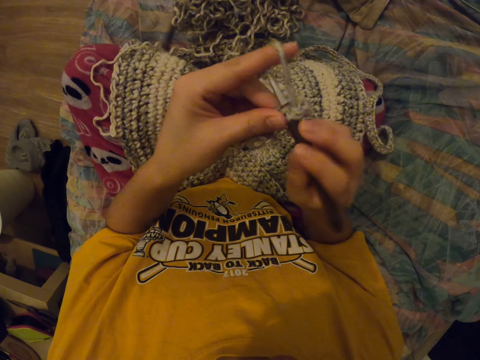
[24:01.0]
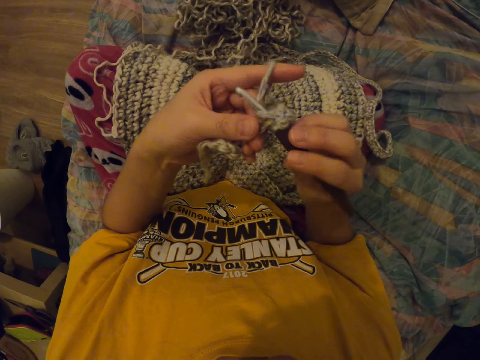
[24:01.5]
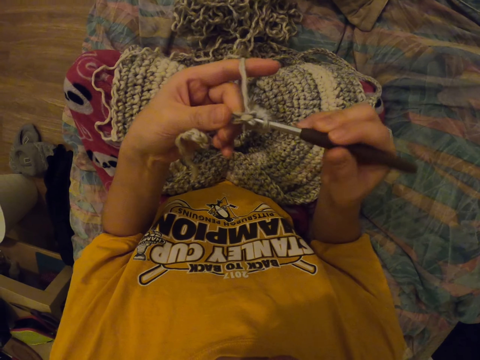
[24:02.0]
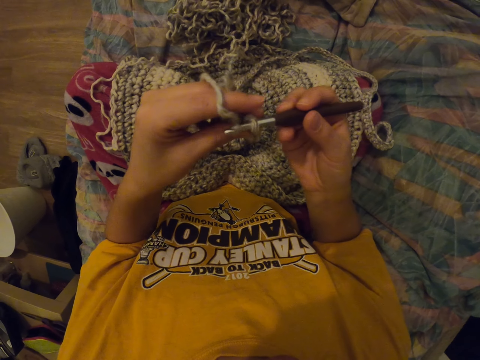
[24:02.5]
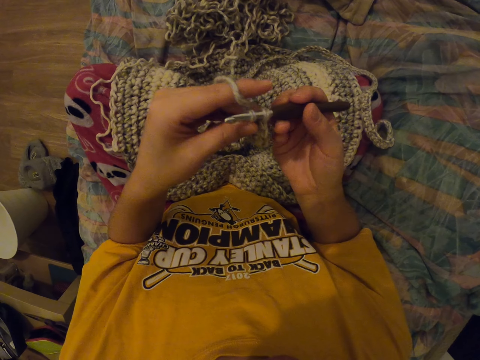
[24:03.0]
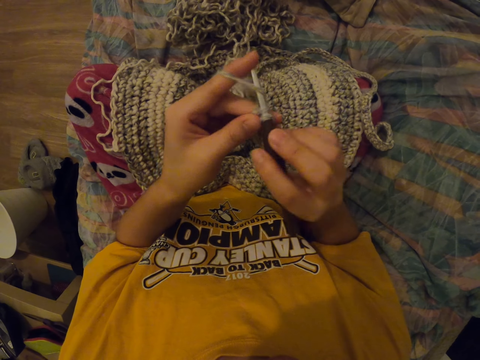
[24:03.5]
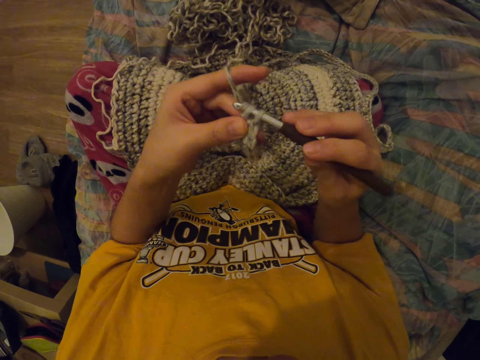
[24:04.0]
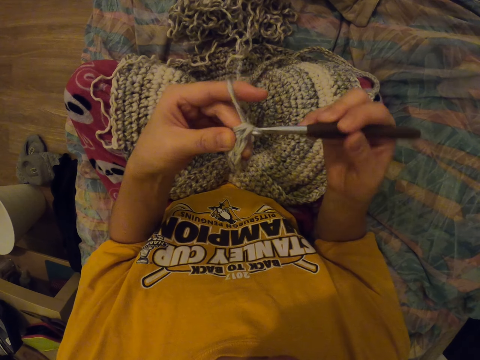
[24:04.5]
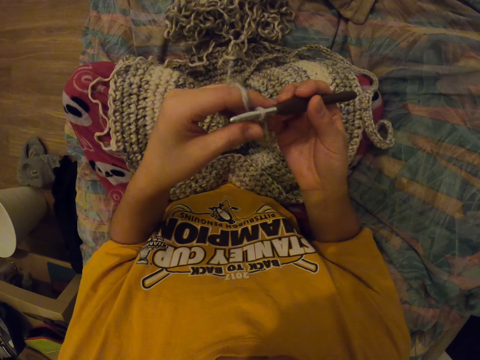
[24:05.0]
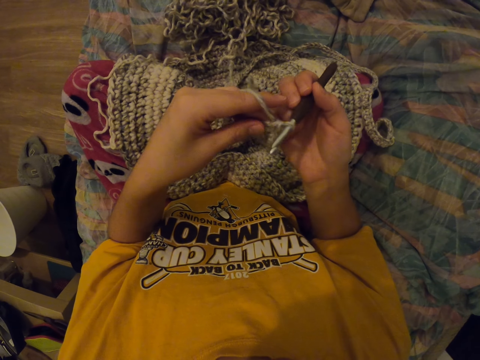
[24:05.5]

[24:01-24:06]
The camera wearer interlocks a loop of thread with the crochet hook.

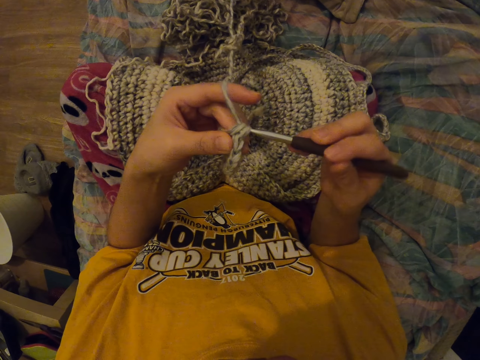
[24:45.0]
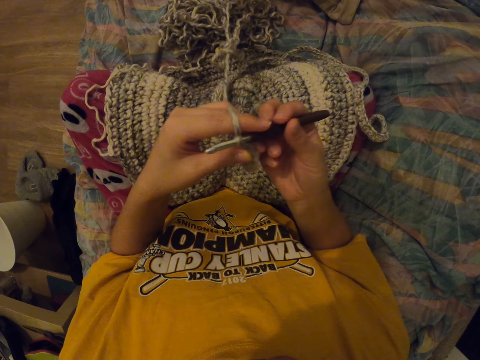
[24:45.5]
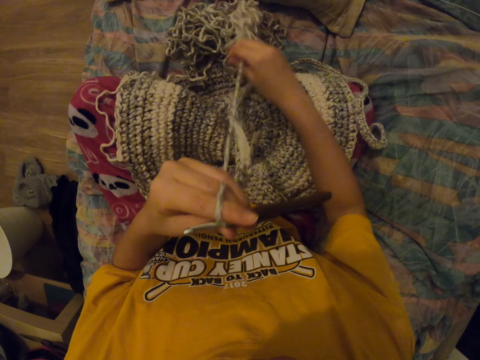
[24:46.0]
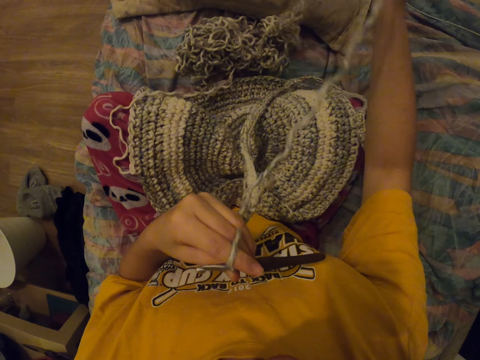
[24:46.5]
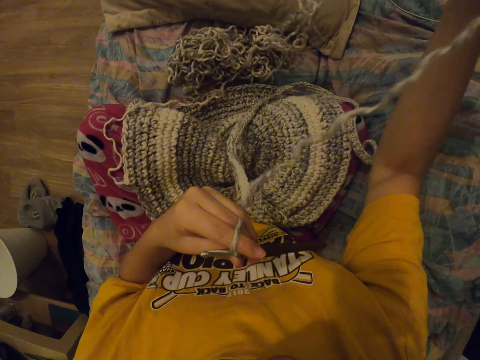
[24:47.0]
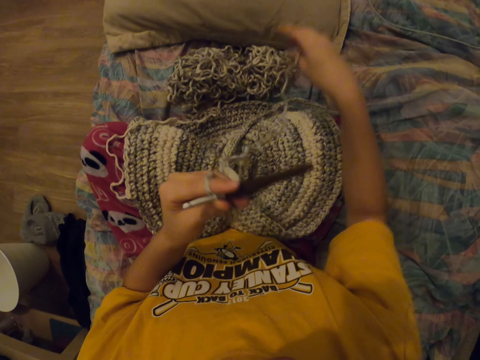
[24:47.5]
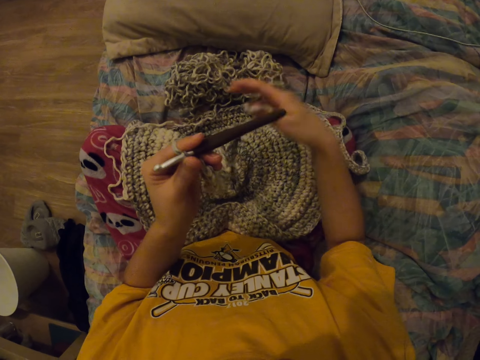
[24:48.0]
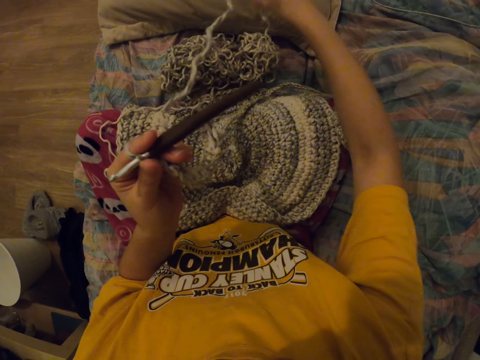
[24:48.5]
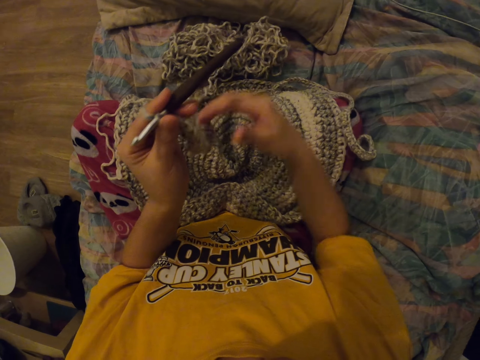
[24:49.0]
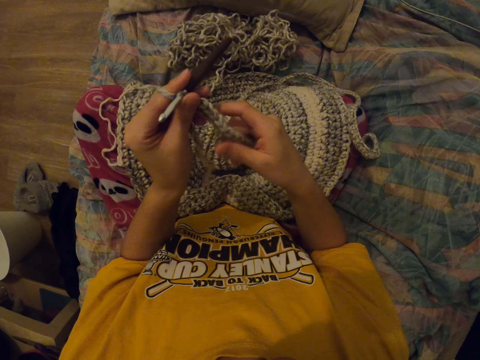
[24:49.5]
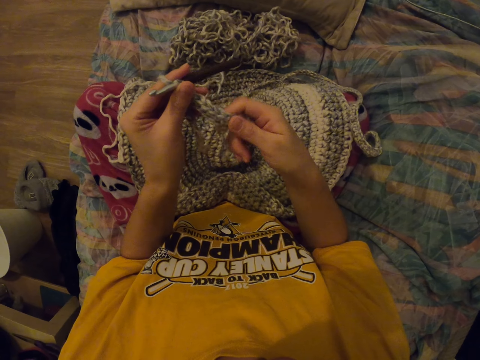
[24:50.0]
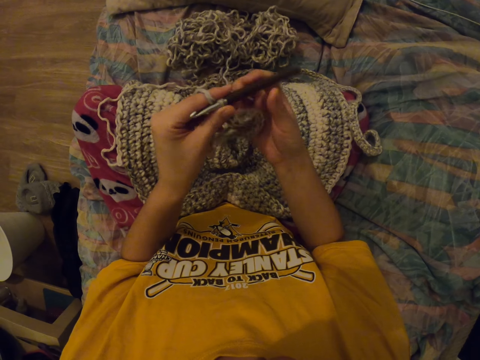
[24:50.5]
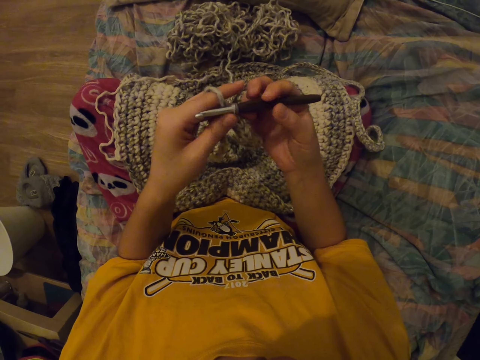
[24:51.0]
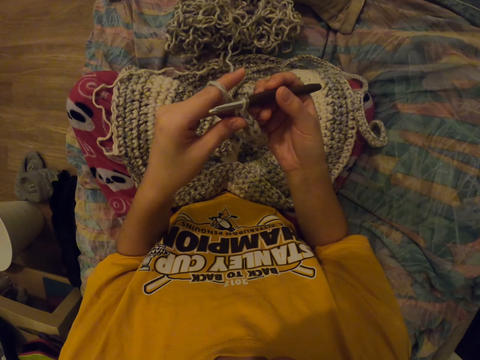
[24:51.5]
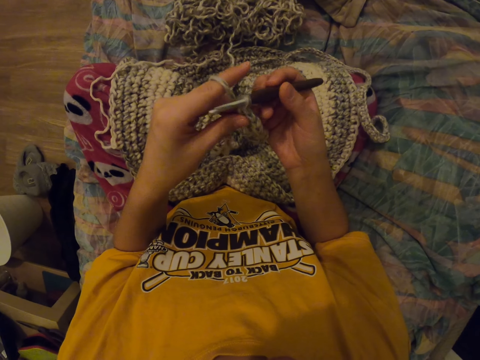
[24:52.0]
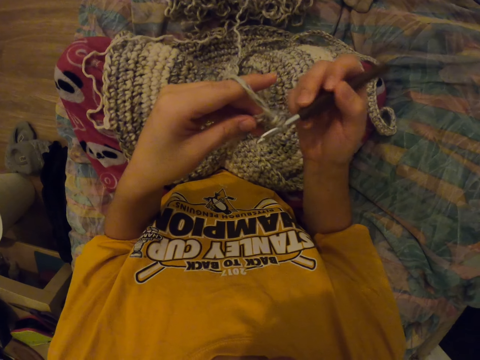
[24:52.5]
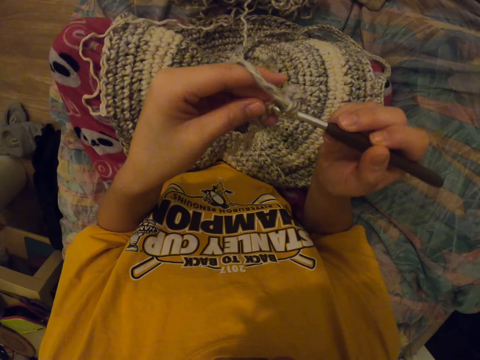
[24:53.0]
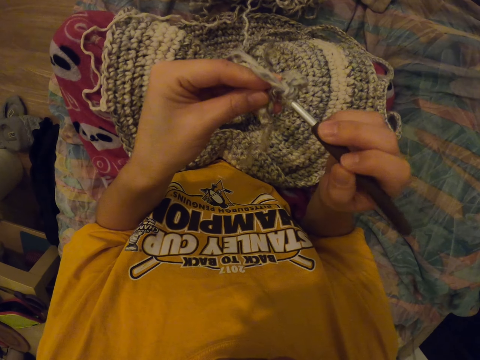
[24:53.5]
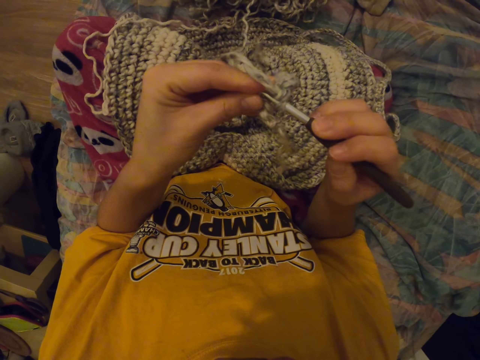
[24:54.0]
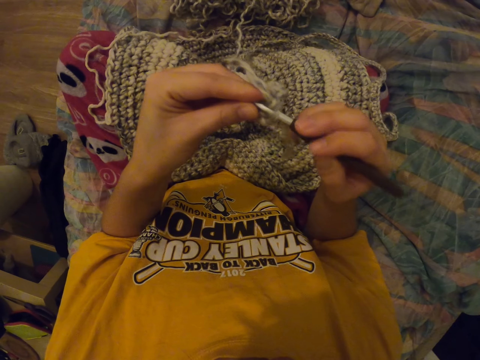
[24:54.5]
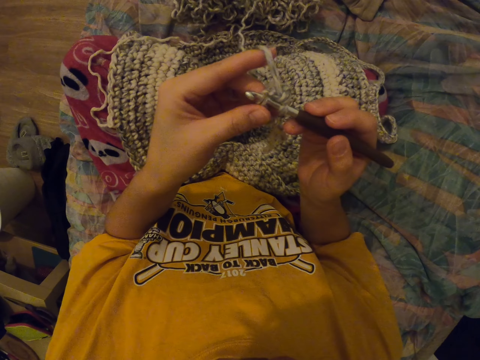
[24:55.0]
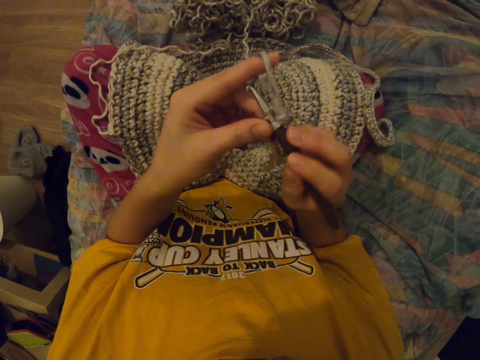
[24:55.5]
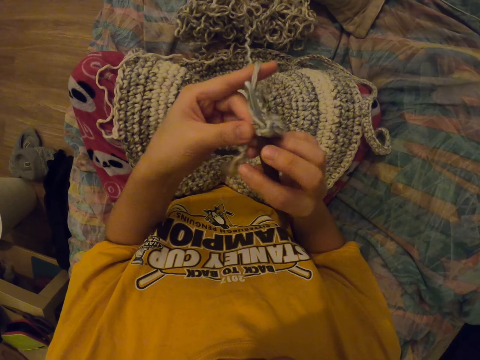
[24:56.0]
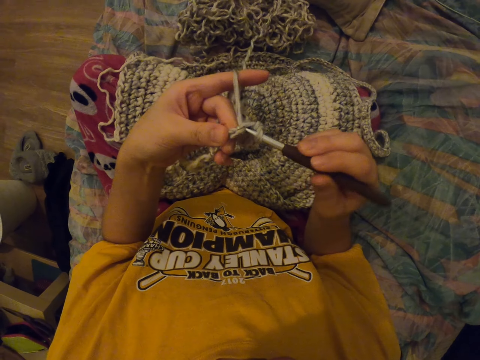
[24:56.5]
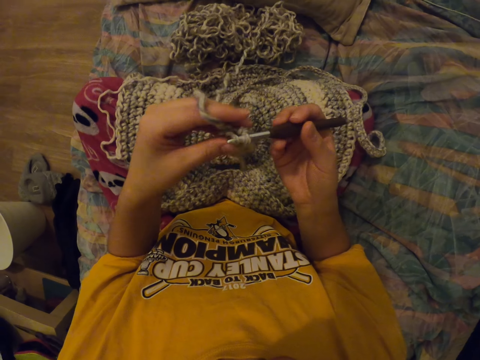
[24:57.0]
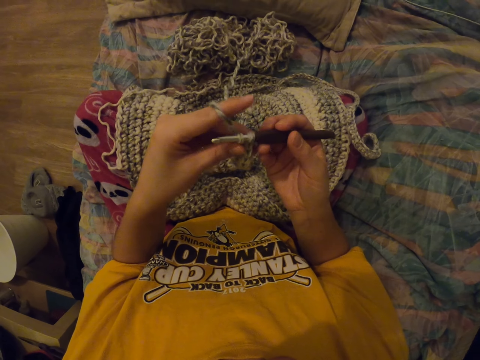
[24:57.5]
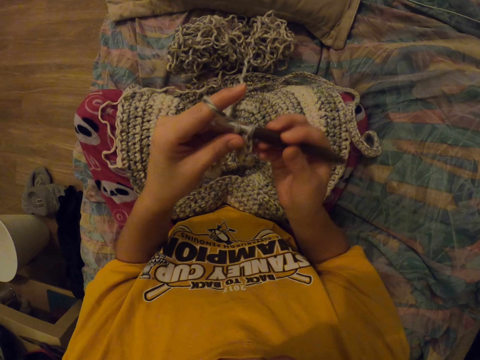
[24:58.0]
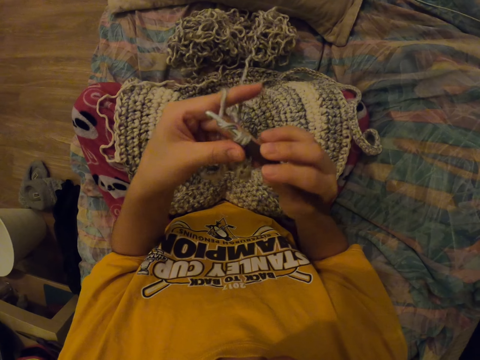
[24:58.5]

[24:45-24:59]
The camera wearer pulls the thread. They put down the thread. They touch the garment. They interlock a loop of thread with the crochet hook.

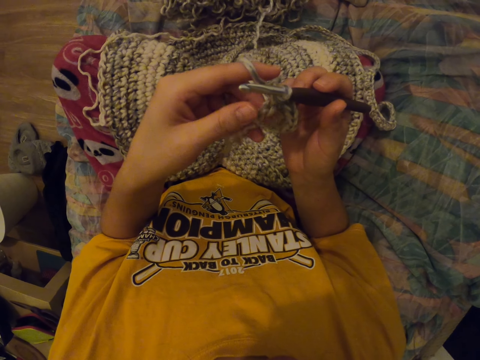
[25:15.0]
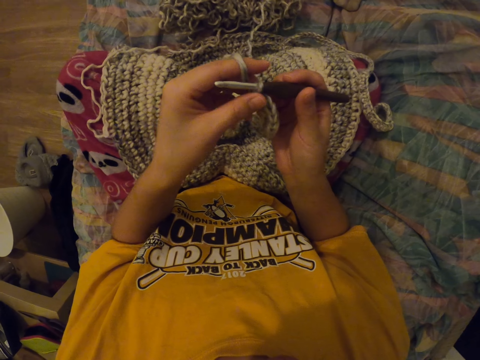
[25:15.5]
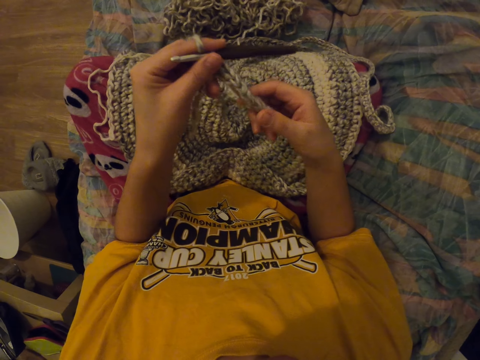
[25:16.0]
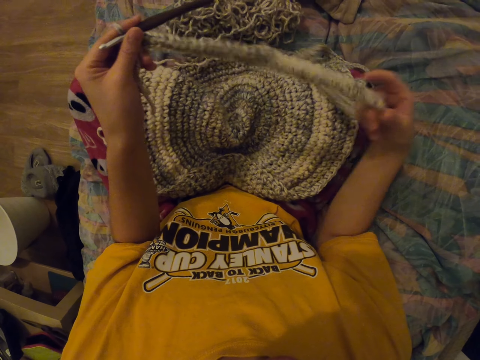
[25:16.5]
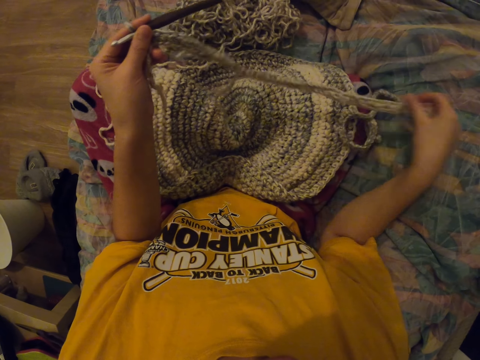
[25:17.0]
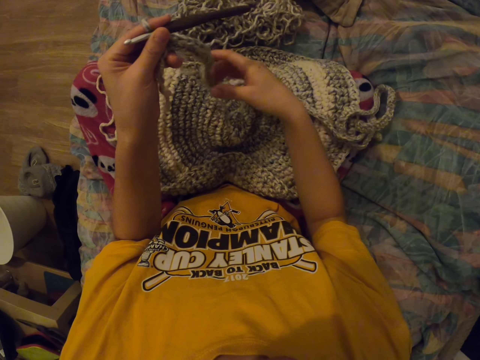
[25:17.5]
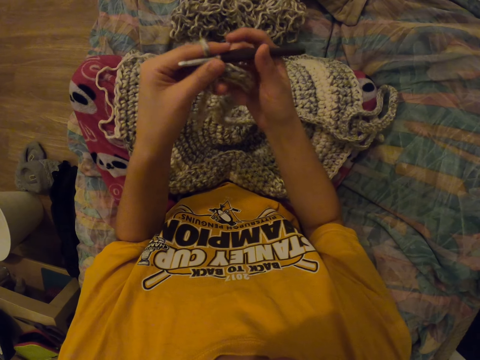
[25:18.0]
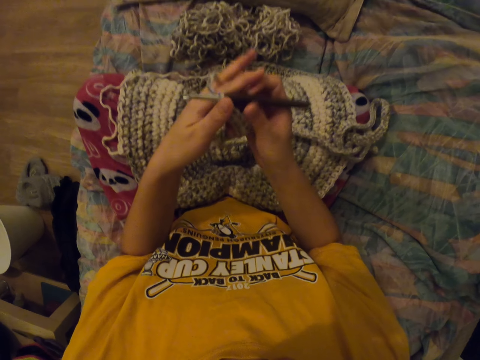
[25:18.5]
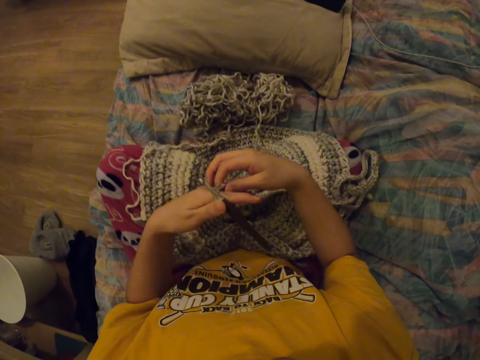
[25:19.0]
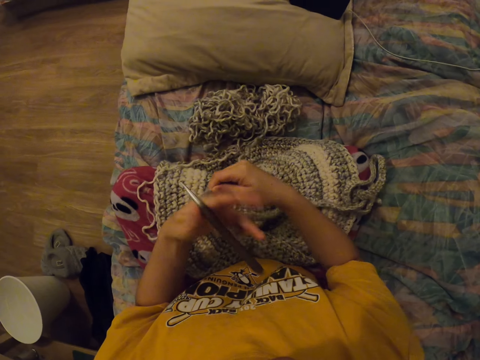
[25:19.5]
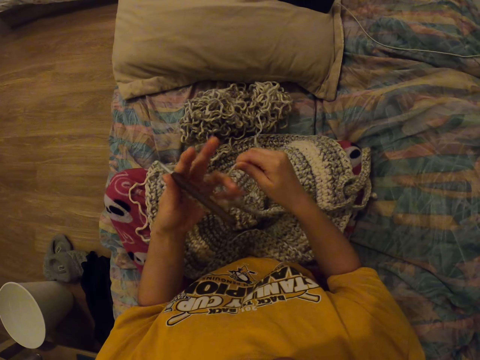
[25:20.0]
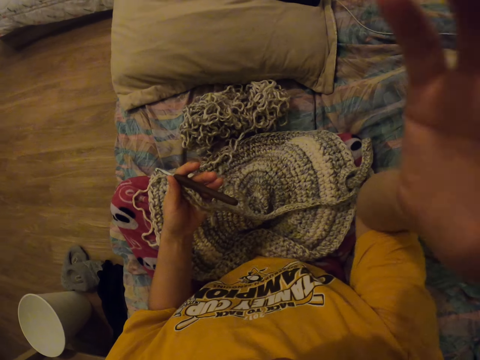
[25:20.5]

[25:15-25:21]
The camera wearer straightens a thread. She pulls the thread. She puts down the garment. She wraps the thread on her palm.
